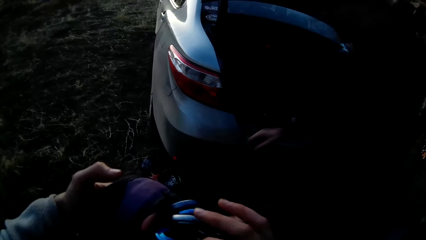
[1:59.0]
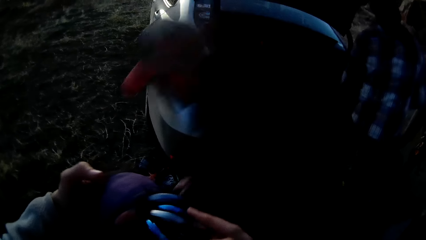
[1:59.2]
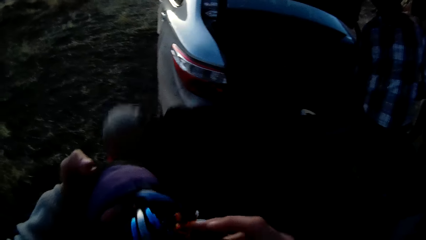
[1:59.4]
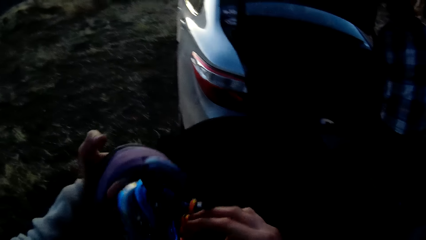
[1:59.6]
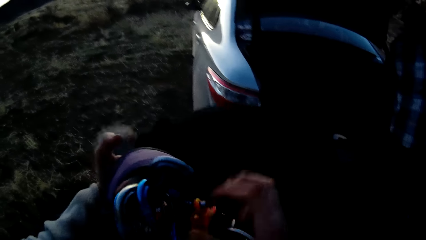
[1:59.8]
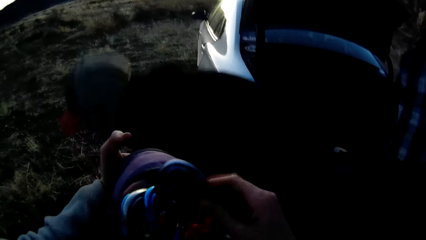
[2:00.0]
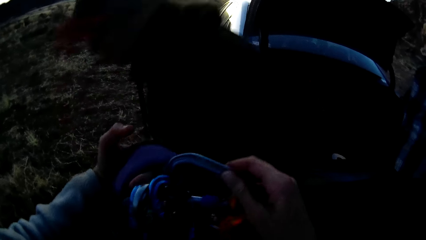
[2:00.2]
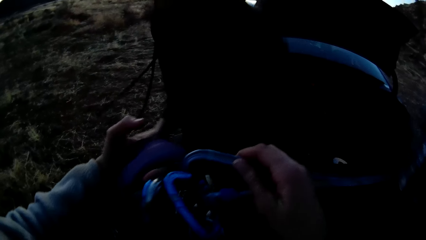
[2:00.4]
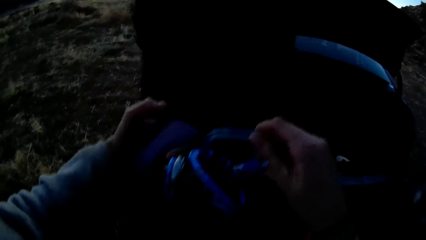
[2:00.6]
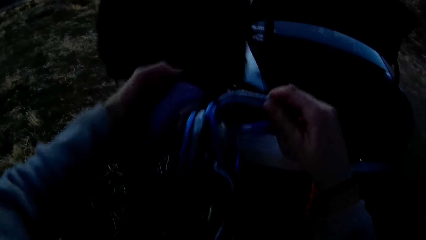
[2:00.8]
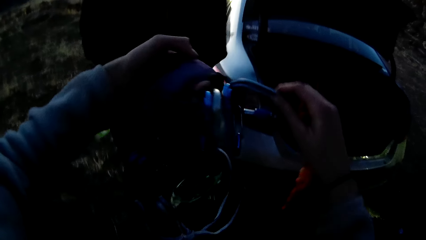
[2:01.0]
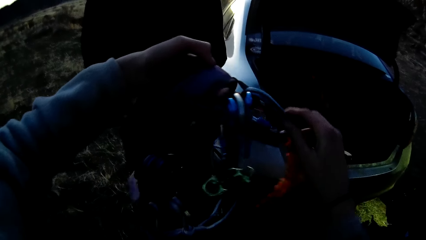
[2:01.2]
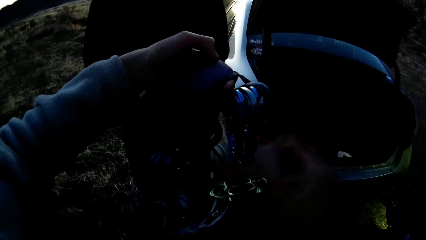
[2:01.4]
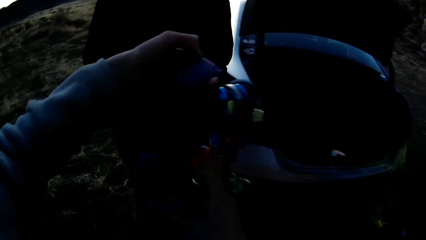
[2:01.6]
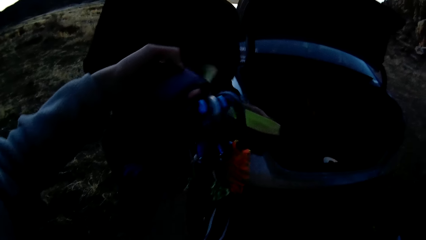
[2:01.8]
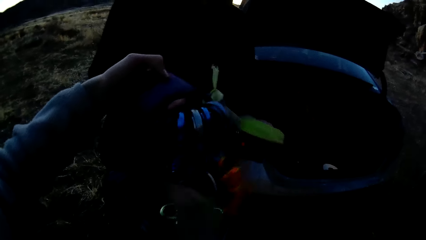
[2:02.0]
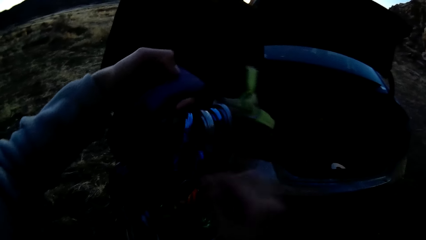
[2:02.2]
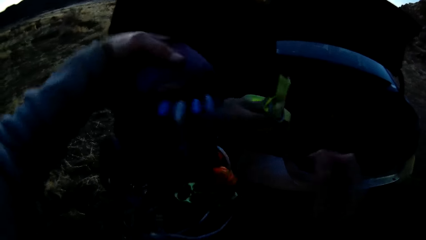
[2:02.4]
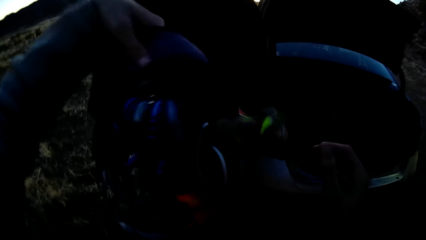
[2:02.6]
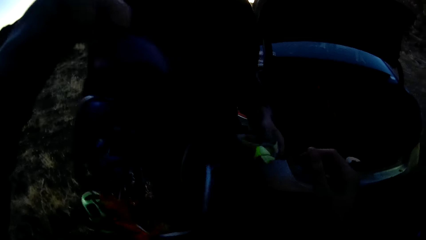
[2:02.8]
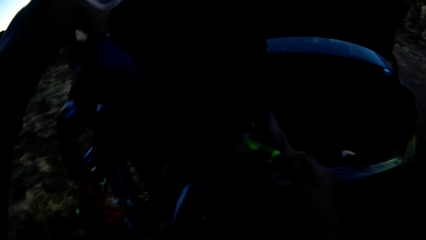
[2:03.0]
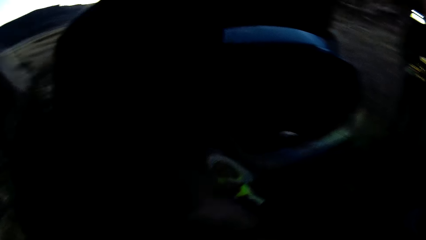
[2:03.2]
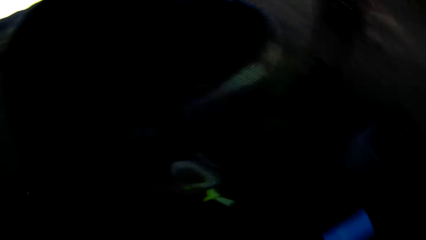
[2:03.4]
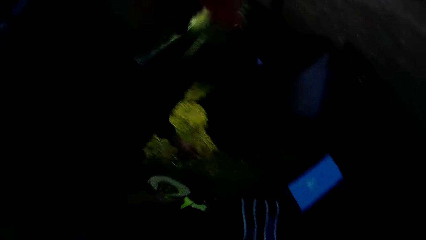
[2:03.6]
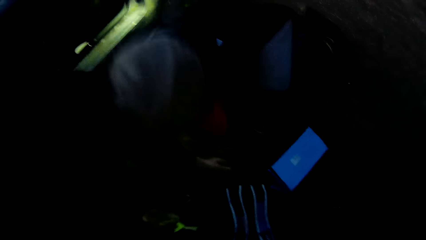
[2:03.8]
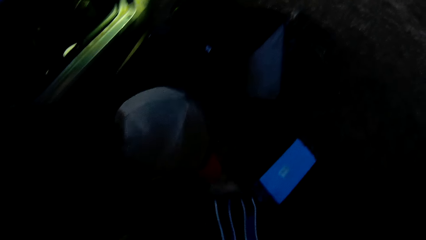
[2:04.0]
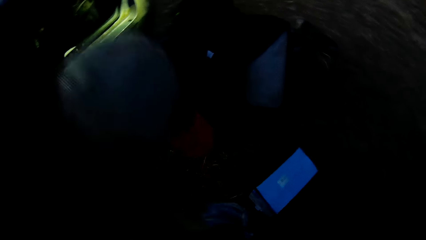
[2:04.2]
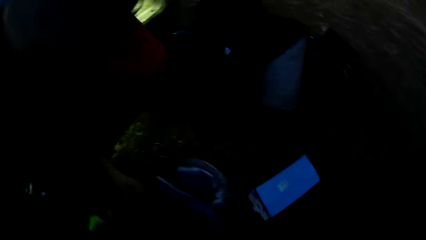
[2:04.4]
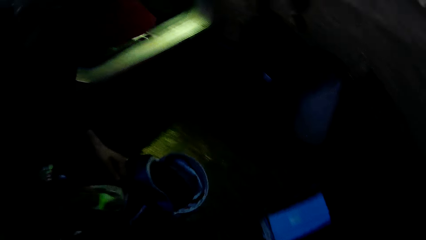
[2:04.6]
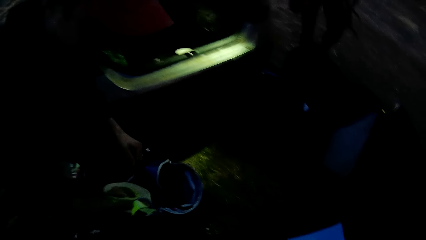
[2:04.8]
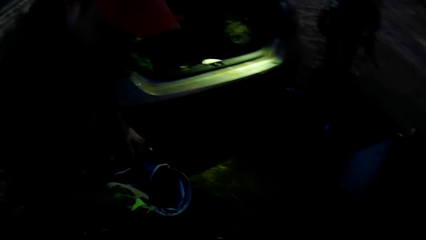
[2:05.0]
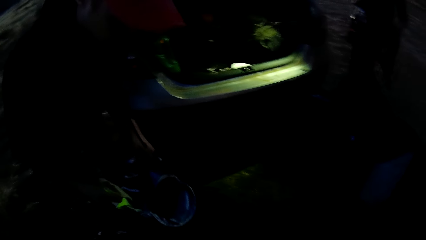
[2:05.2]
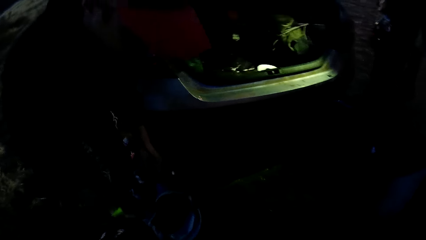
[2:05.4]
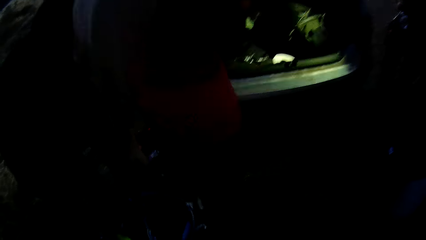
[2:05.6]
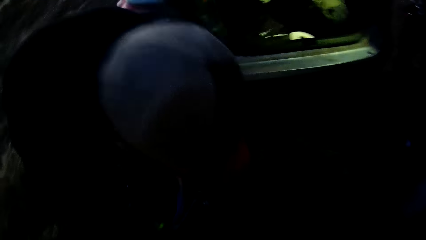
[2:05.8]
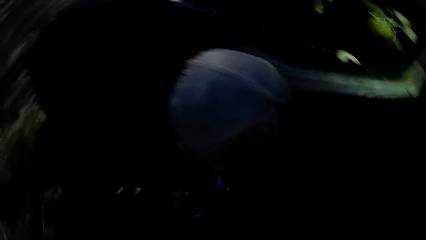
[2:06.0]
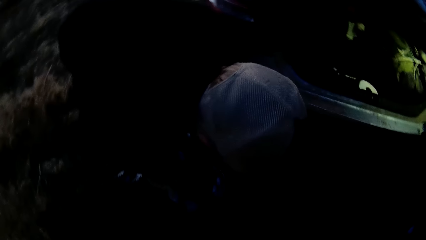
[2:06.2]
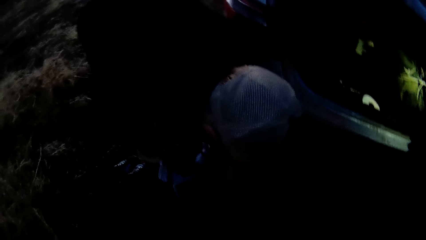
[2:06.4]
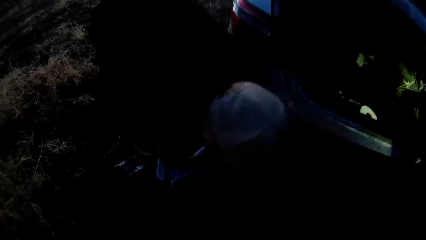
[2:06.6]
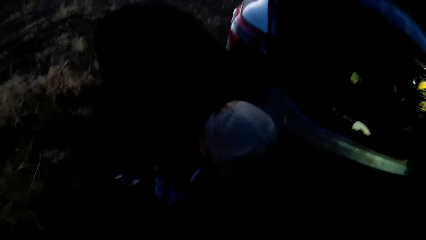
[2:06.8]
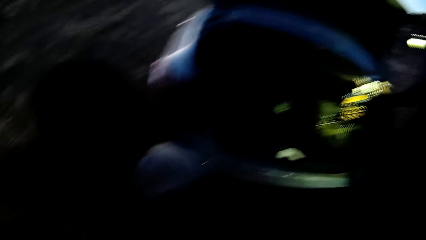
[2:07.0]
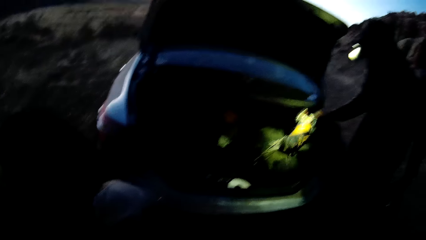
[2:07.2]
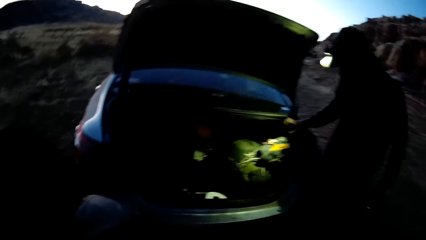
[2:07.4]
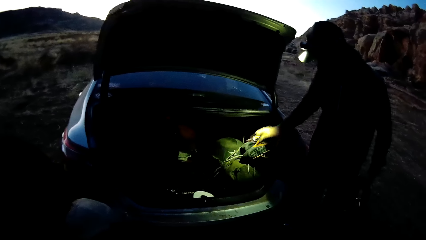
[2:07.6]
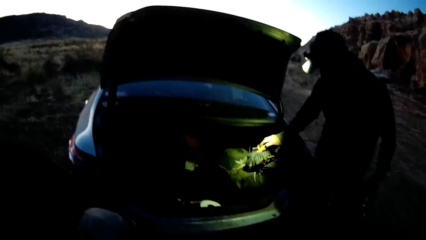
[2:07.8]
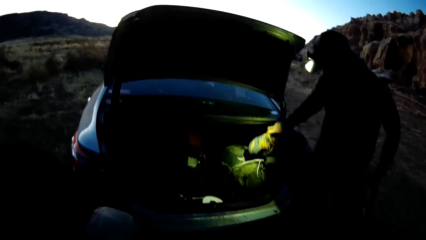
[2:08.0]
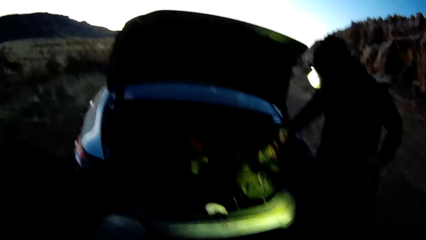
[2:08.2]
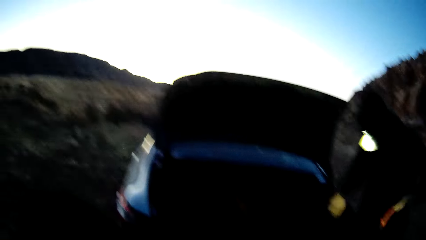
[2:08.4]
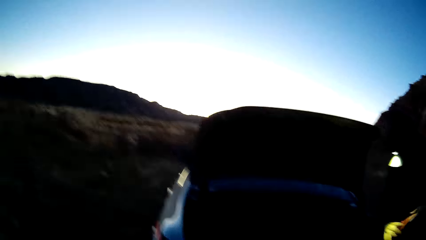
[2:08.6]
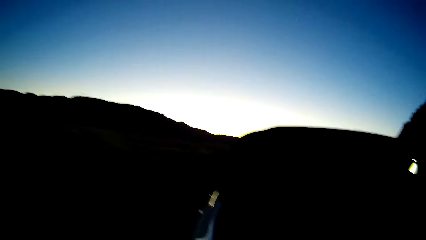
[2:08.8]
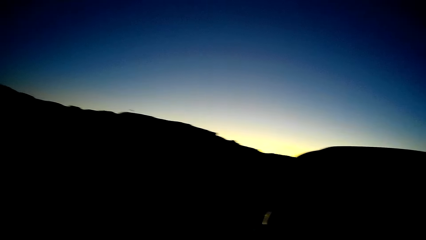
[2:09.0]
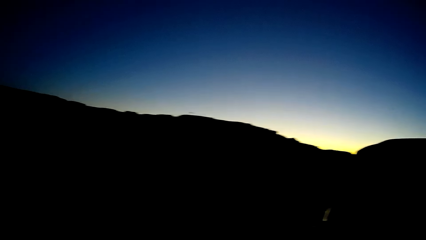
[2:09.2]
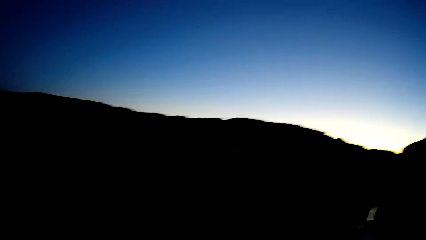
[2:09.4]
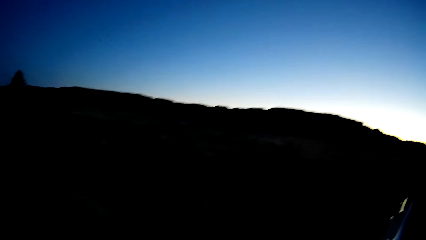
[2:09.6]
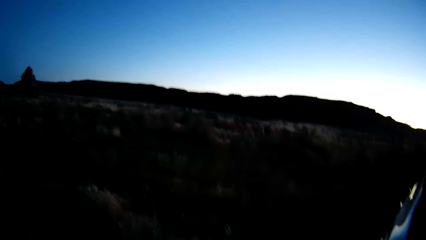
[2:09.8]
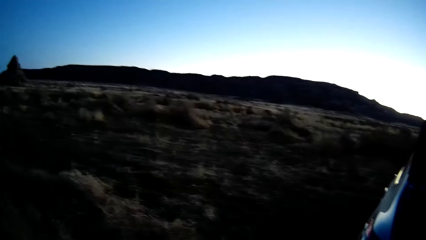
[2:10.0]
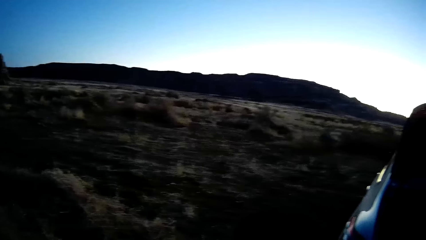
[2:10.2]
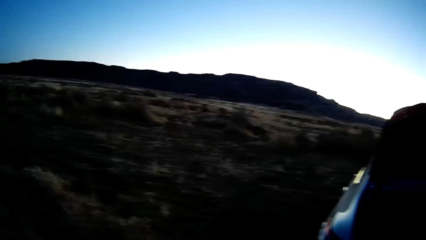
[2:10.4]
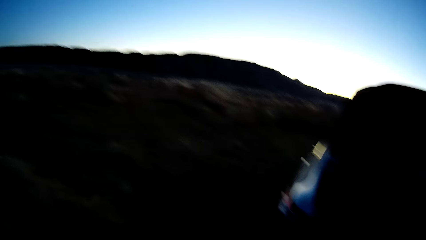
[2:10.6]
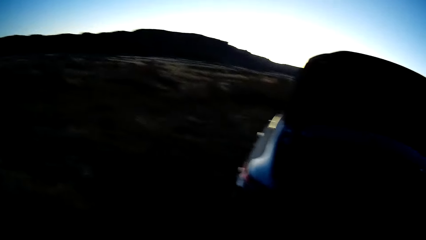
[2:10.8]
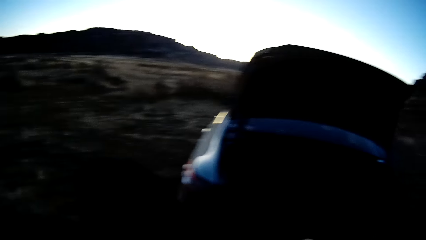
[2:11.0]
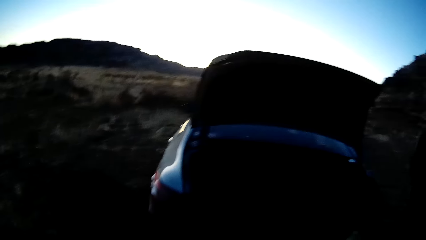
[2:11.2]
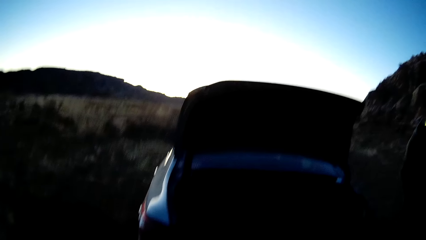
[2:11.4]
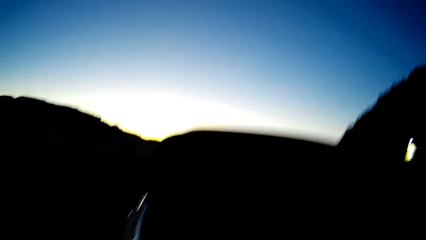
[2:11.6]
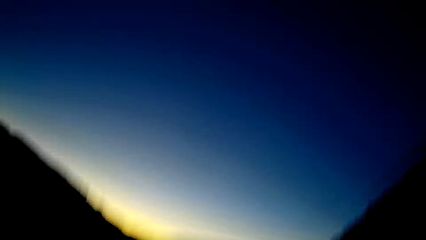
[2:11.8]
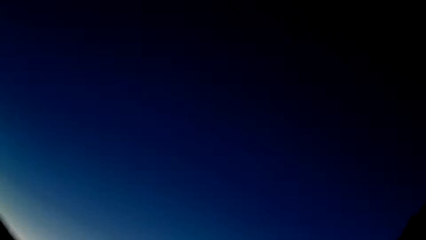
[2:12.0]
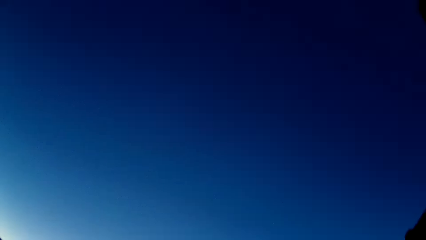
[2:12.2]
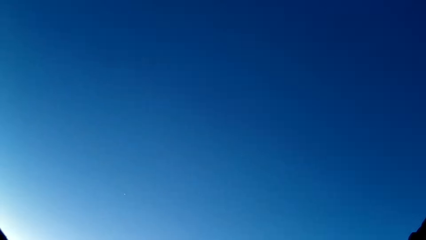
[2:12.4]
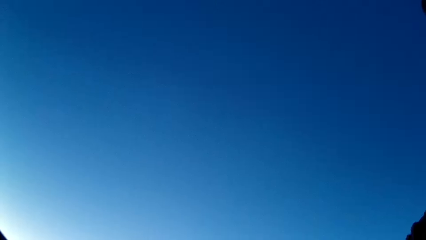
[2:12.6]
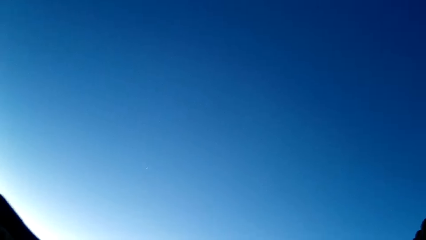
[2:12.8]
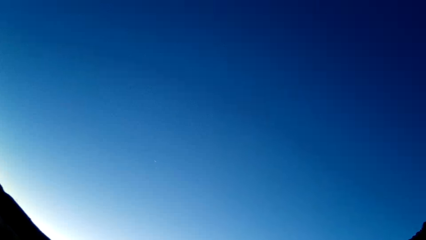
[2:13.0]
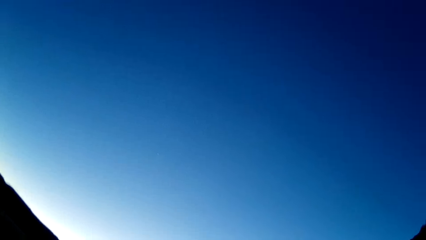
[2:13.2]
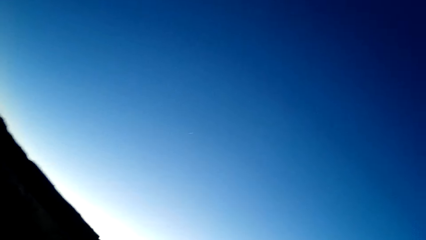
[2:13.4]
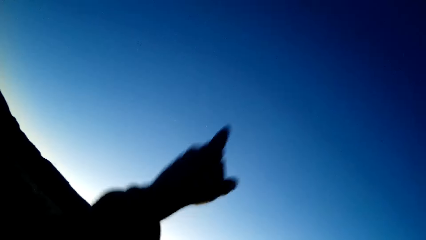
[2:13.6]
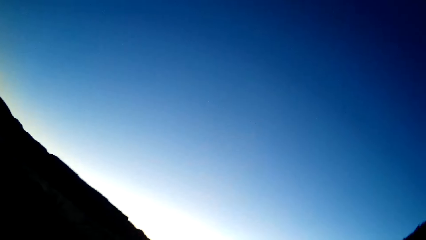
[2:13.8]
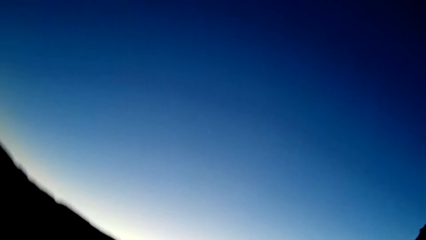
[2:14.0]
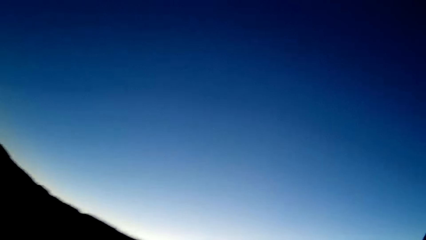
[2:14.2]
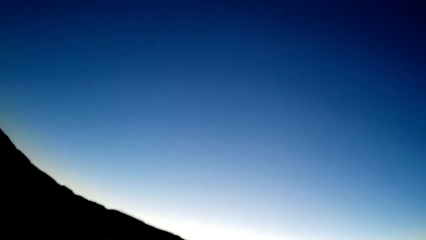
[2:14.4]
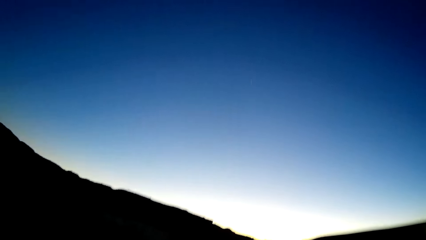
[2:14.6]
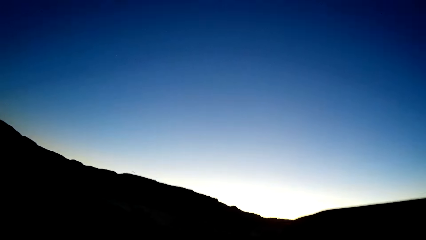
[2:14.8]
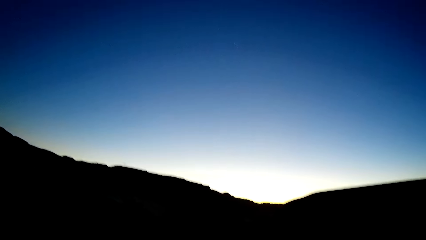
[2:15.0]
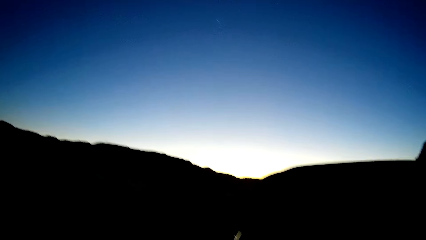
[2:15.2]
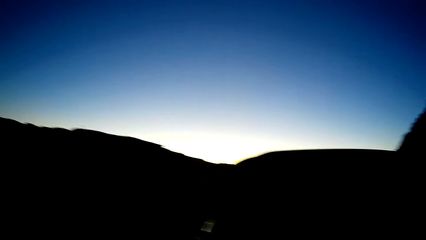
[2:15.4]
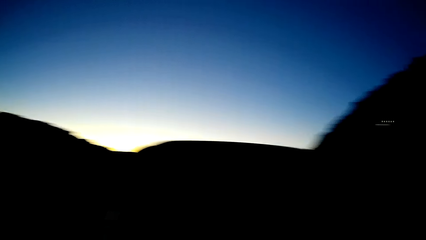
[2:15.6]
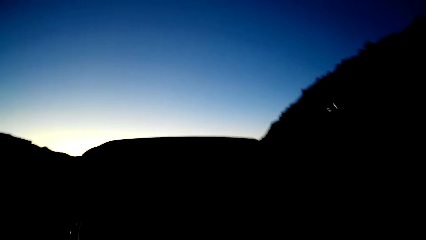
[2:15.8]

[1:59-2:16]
The camera wearer examines the harness. He looks at the carabiners. A man picks up the bag from the ground. The camera wearer looks at the people. Another man drops a shoe in the boot of a car. The camera wearer looks around. He looks at the sky. He points his left hand upward at the sky.
